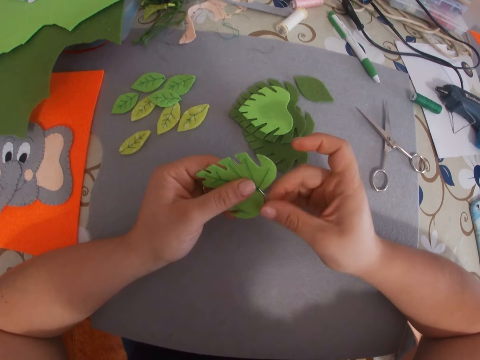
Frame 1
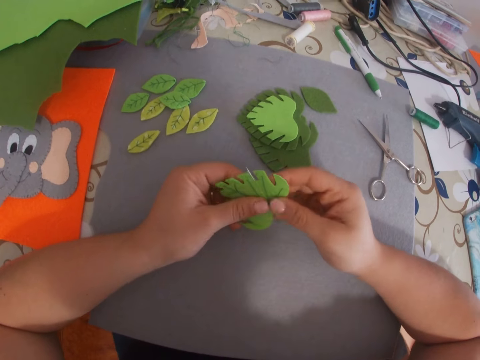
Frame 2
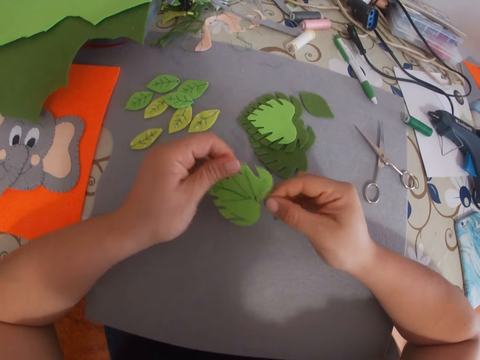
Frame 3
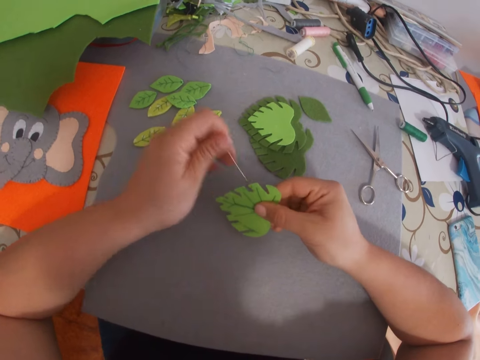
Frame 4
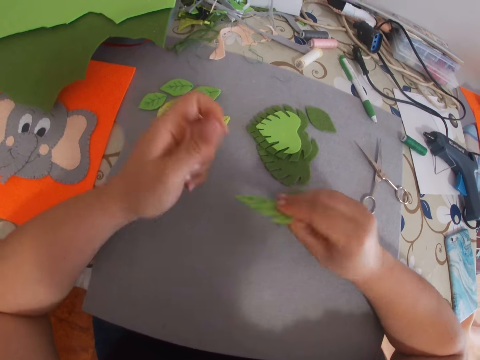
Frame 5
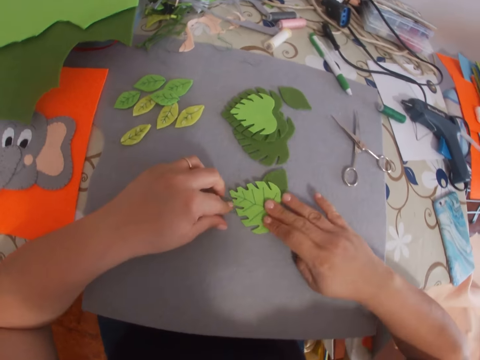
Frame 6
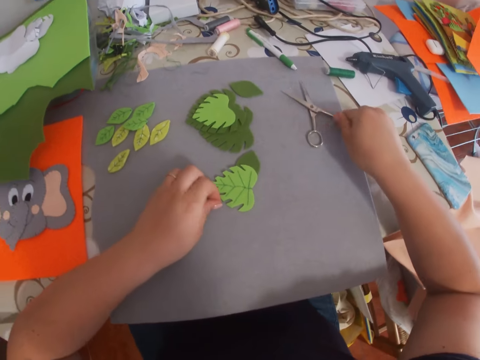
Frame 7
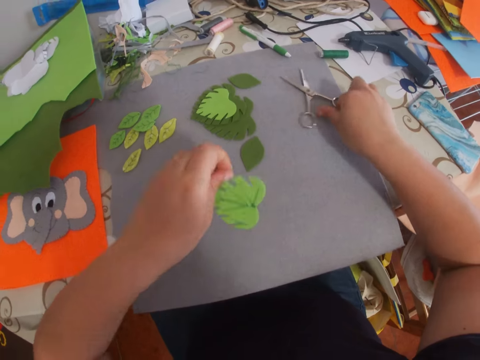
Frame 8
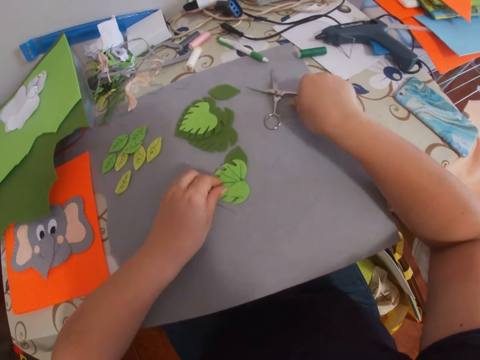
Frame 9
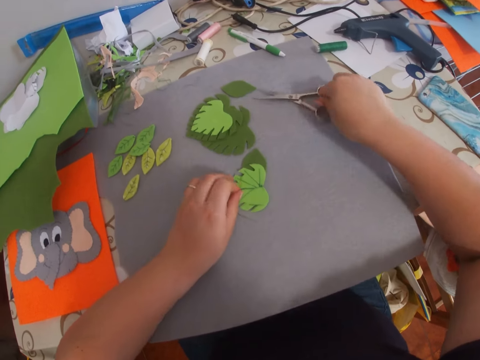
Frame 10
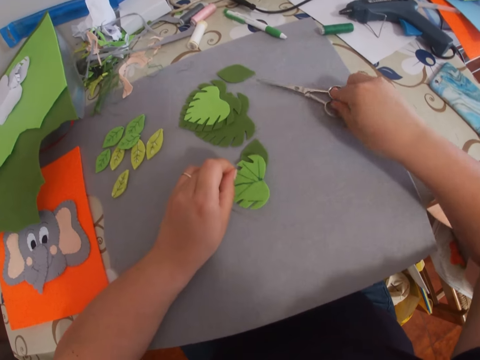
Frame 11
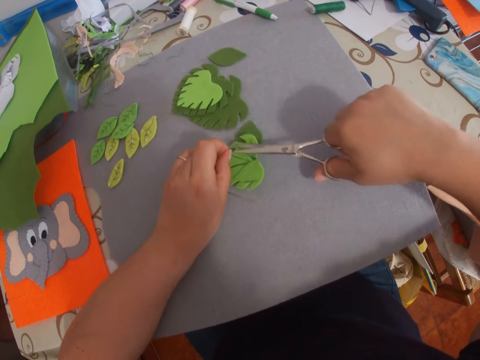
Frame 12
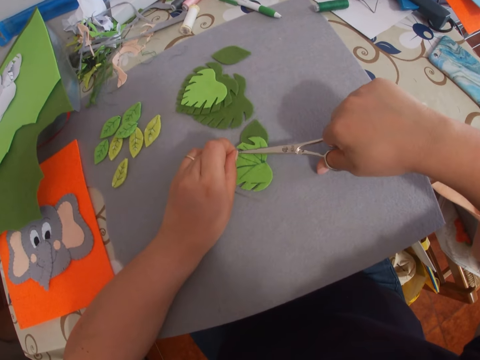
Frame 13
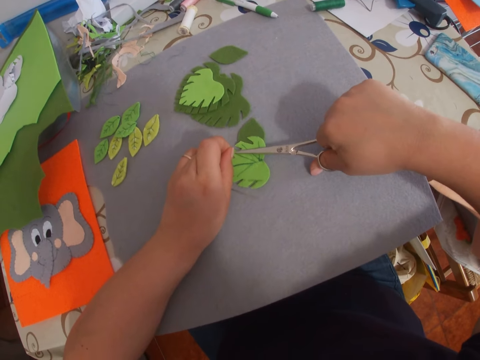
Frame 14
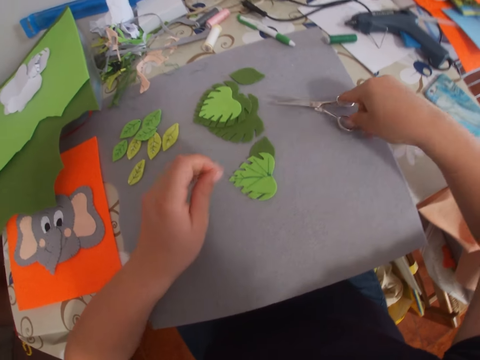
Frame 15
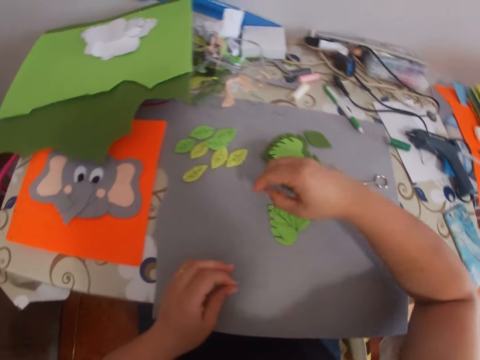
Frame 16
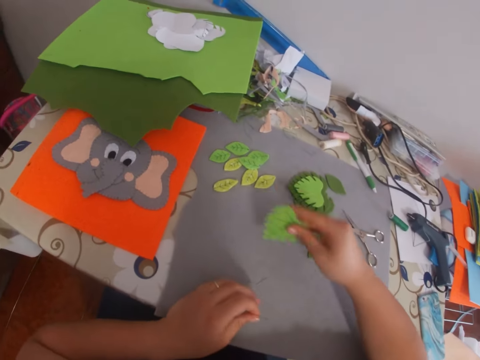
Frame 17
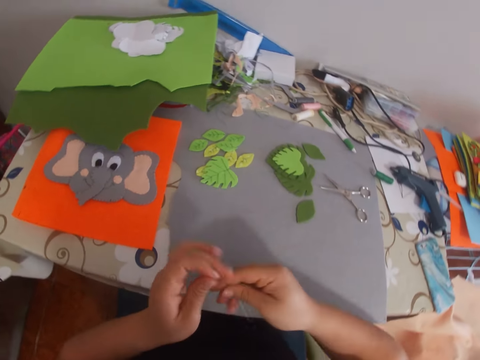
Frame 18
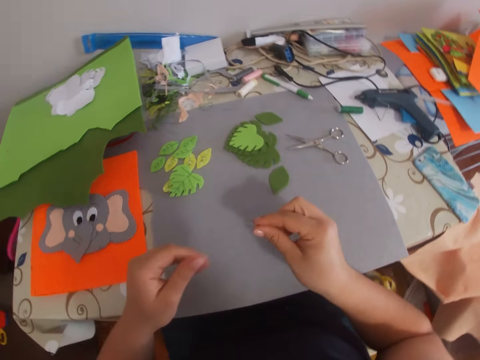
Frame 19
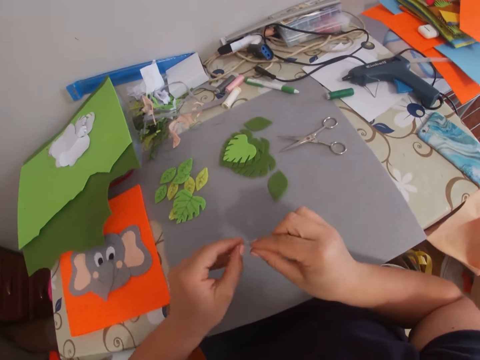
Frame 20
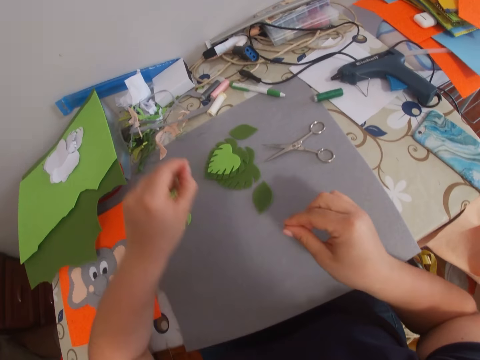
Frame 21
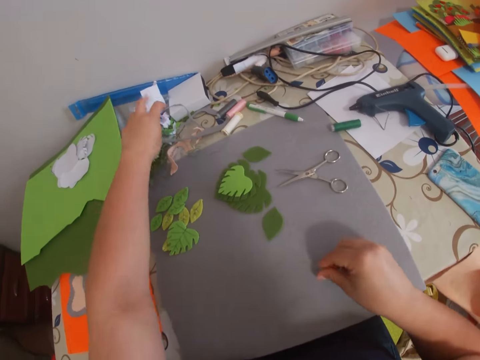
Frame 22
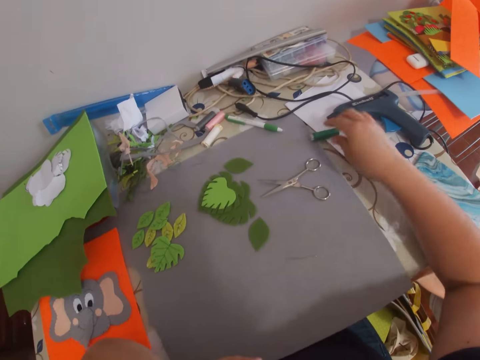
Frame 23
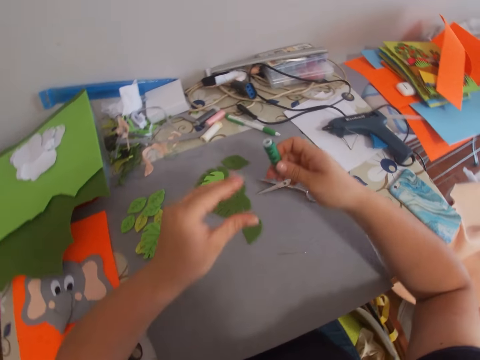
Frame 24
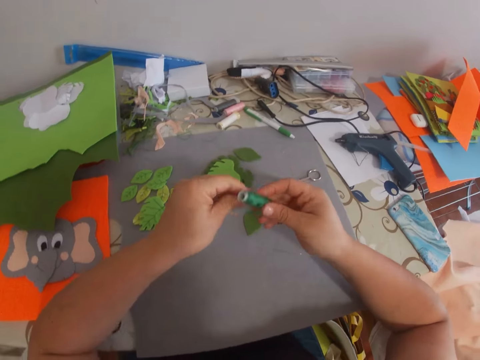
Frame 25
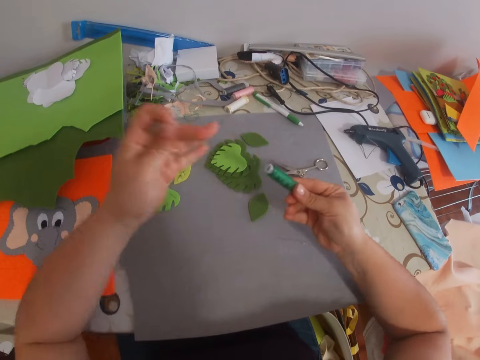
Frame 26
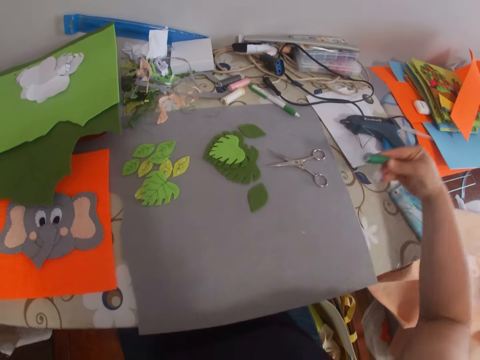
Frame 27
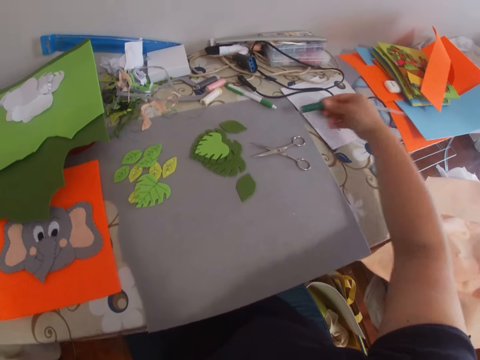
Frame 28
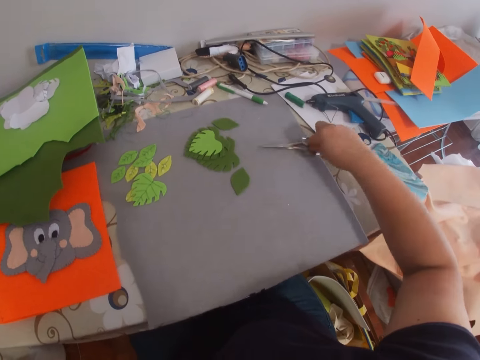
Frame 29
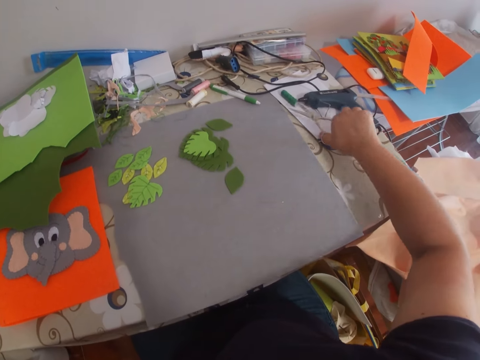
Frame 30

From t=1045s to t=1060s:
The camera wearer stitches something. They pull a sewing string. They drop the craft felt shaped heart on the table. They pick up the scissors from the table. They hold the scissors. They pick something from the table. They cut the thread with the scissors. They drop the scissors on the table. They lift up the craft felt shaped heart from the table. They hold something. They drop the craft felt shaped heart on the table. They remove the thread from the needle. They hold the sewing string. They hold the sewing needle. They drop the thread on the table. They drop the needle on the table. They pick up the sewing thread from the table. They hold the sewing string. They unroll the thread from the sewing thread. They pull the sewing string. They drop the sewing thread on the table. They pick up the scissors from the table. They cut the thread with the scissors.

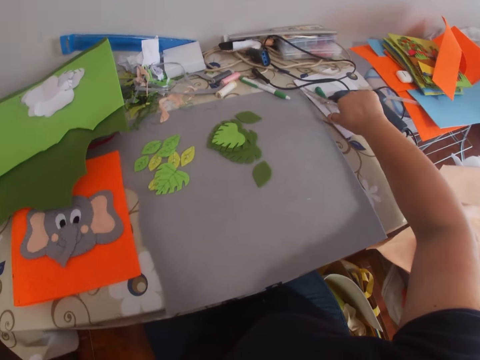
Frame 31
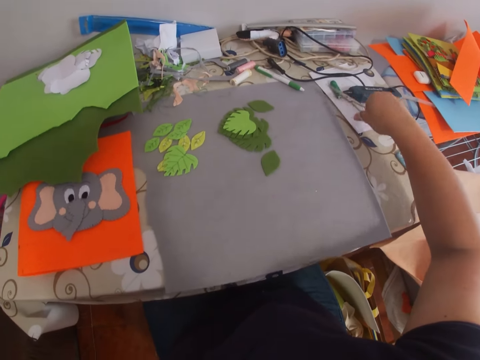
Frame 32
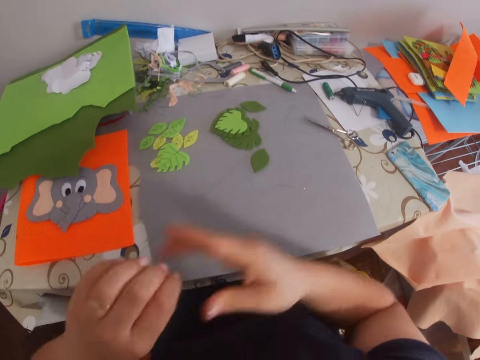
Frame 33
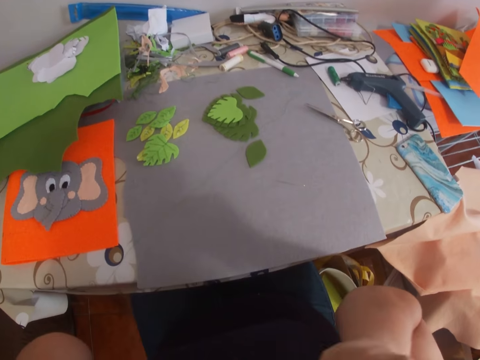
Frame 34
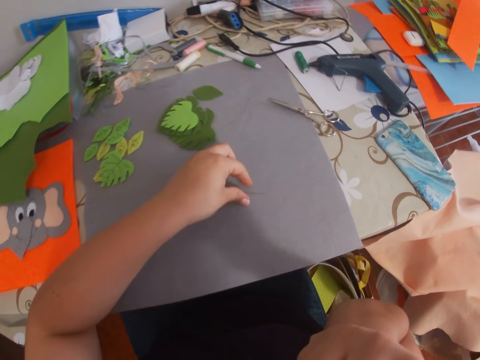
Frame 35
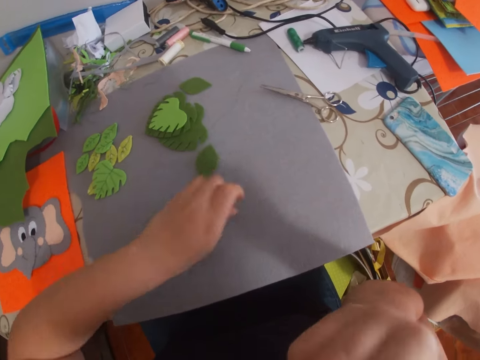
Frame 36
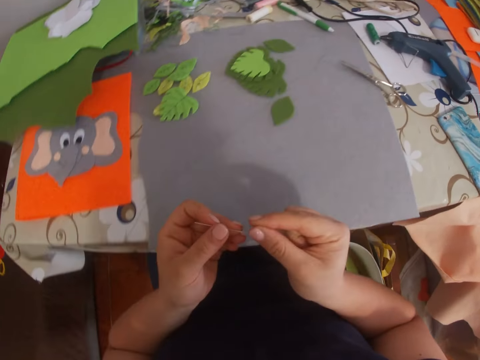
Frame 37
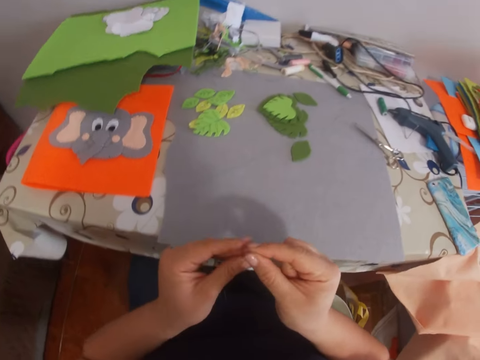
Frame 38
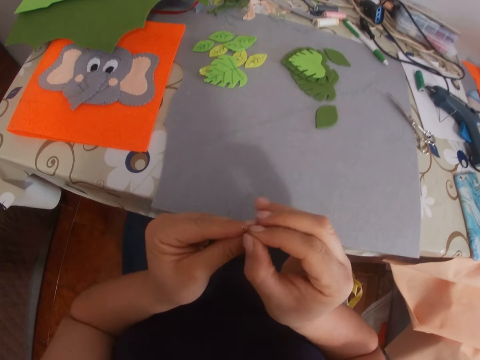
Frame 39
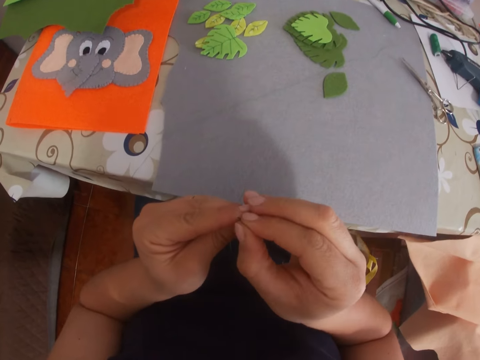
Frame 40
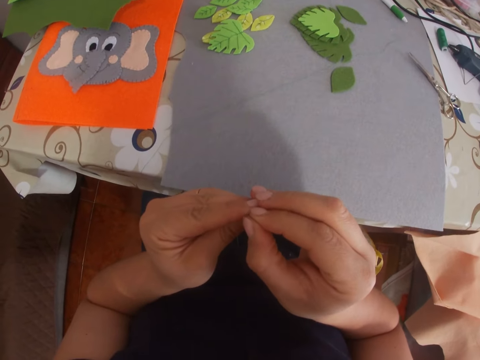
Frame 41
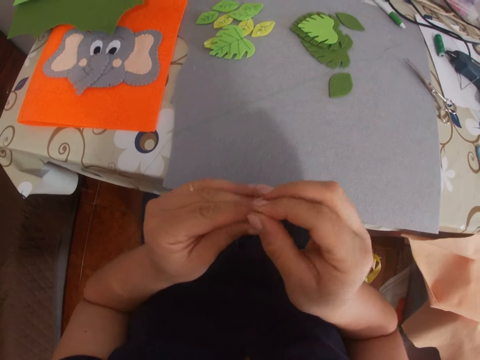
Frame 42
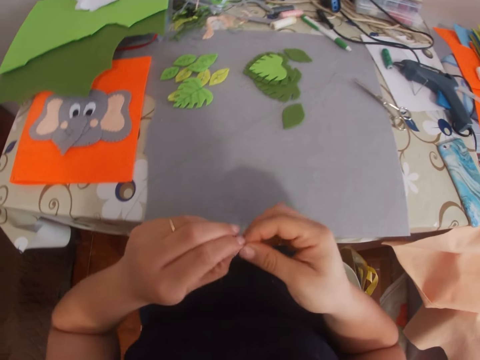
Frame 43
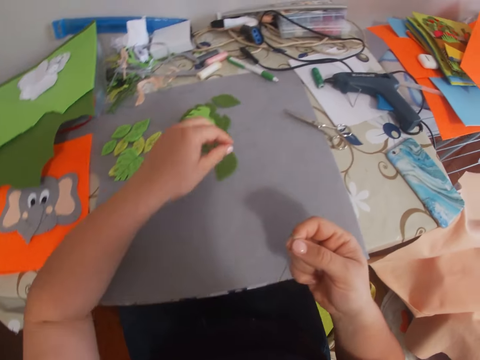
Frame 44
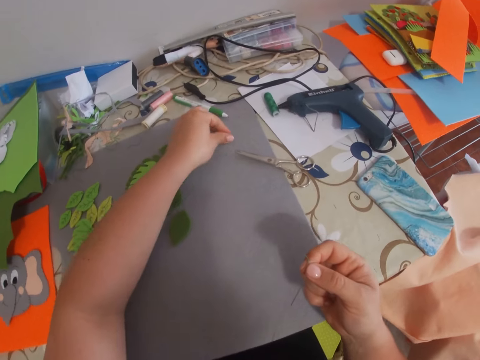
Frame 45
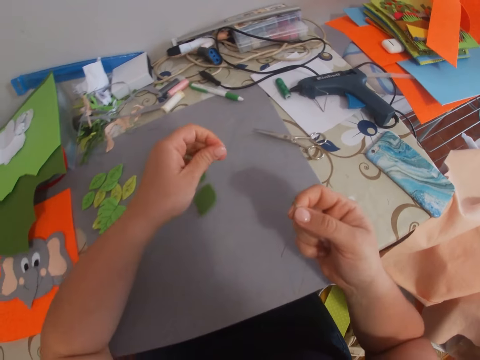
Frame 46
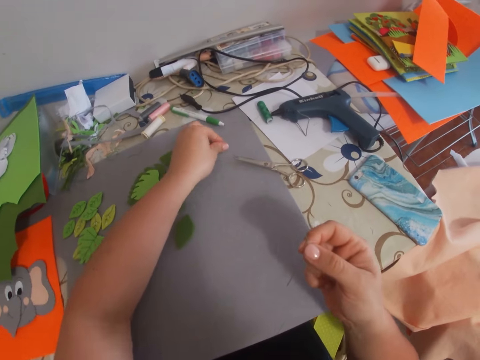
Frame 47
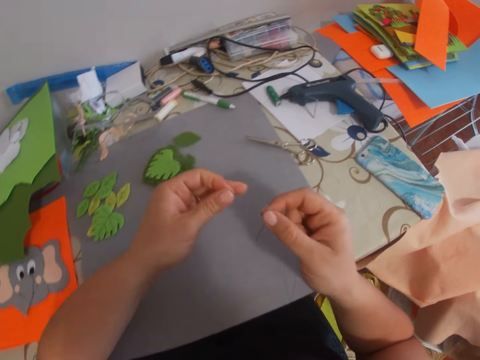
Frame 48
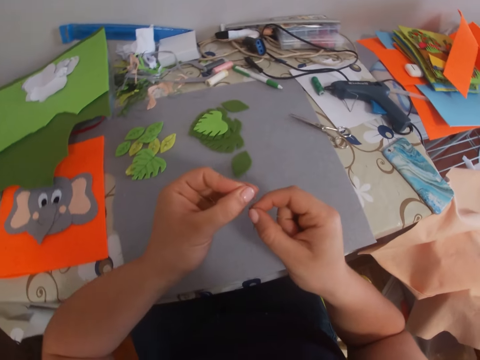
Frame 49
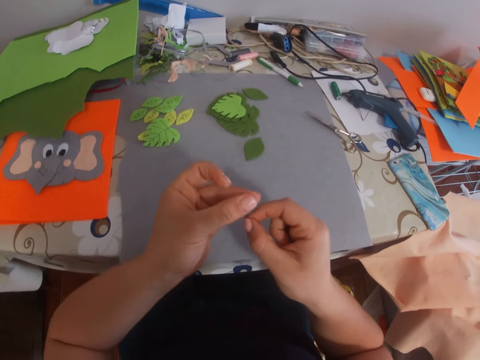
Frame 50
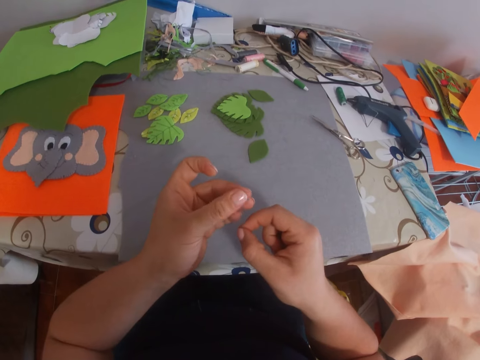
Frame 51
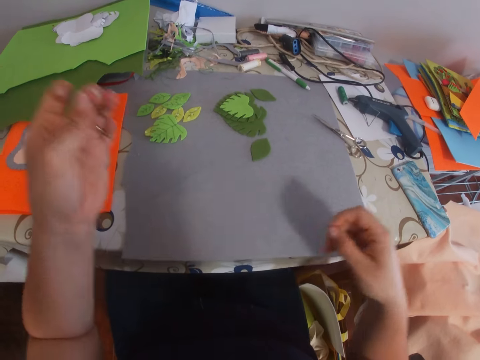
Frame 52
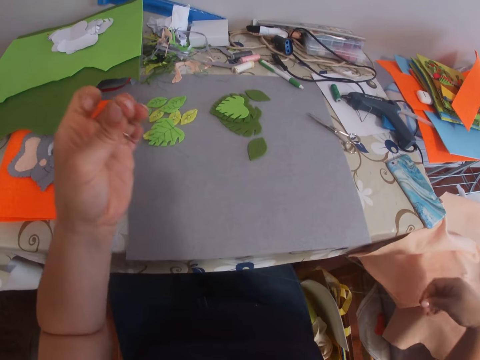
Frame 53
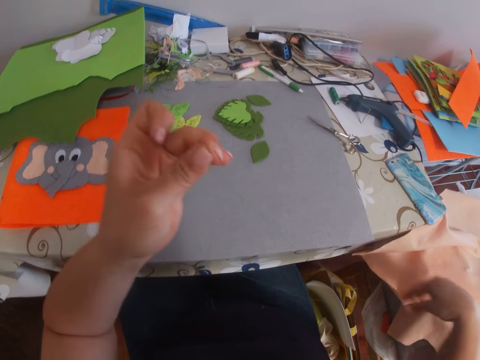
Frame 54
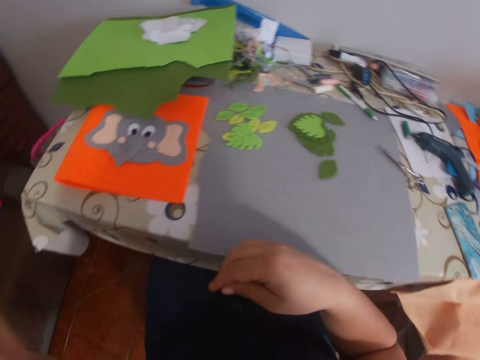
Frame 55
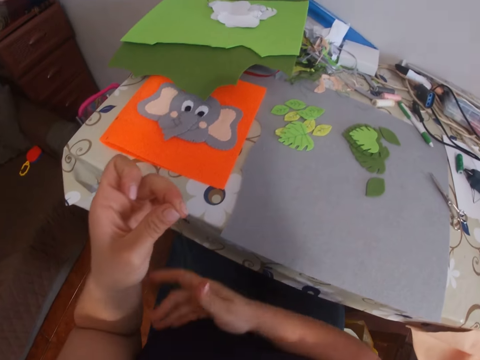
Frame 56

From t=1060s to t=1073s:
The camera wearer drops the scissors on the table. She holds the thread with her hands. She lifts her hands. She lubricates the sewing string with her saliva. She picks up the needle from the table. She threads the needle. She holds the sewing needle. She pulls the sewing string. She picks another sewing string from the table. She holds the sewing string. She pulls the sewing string.
